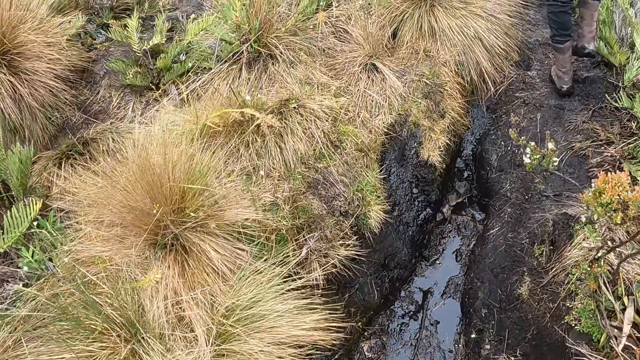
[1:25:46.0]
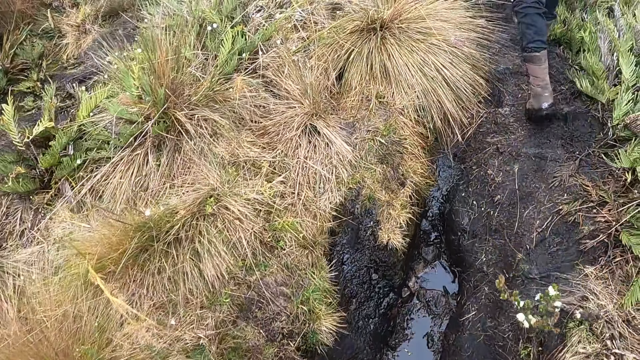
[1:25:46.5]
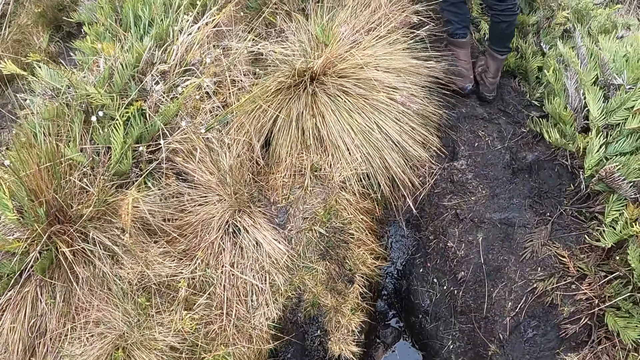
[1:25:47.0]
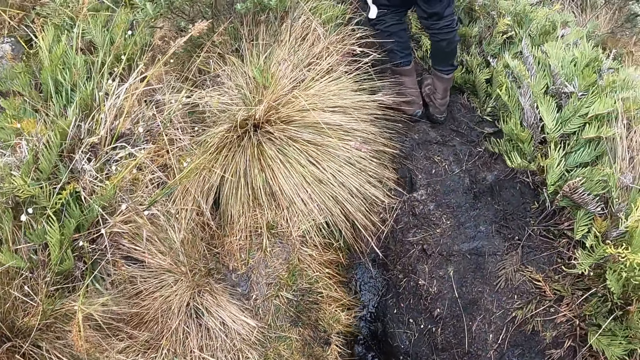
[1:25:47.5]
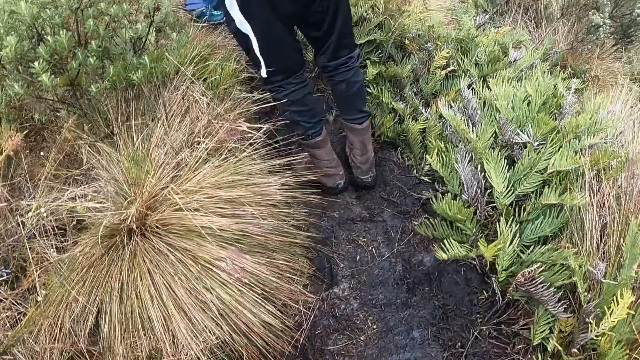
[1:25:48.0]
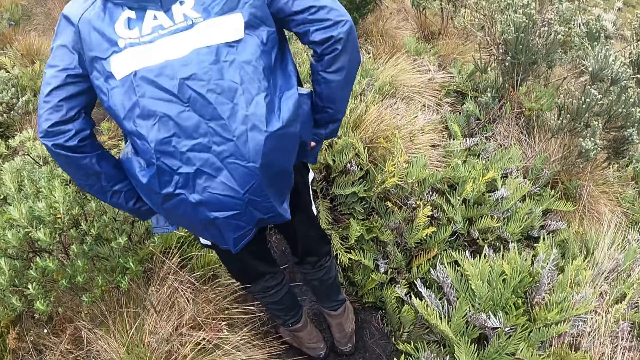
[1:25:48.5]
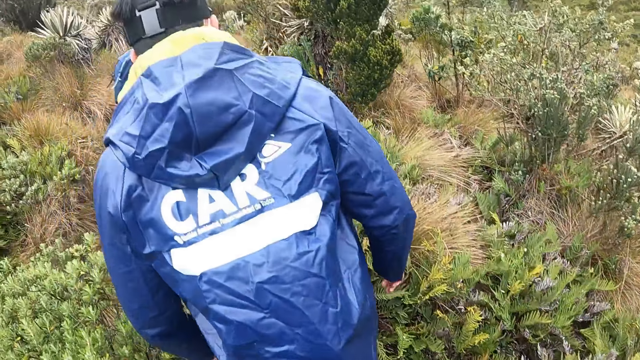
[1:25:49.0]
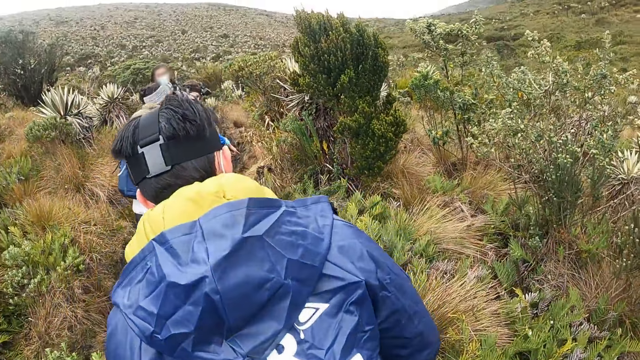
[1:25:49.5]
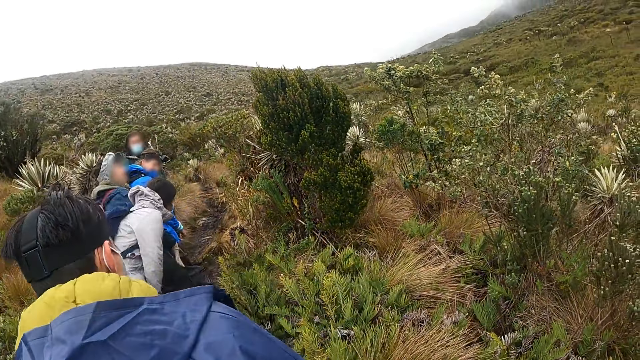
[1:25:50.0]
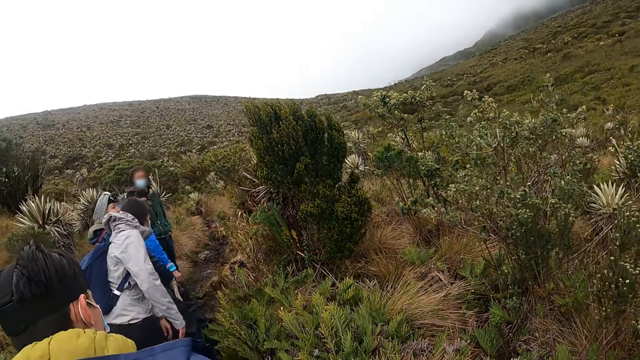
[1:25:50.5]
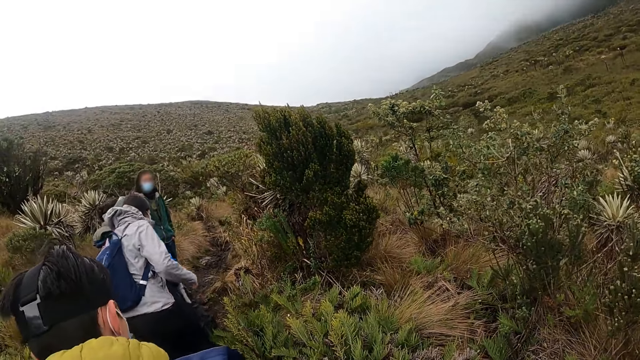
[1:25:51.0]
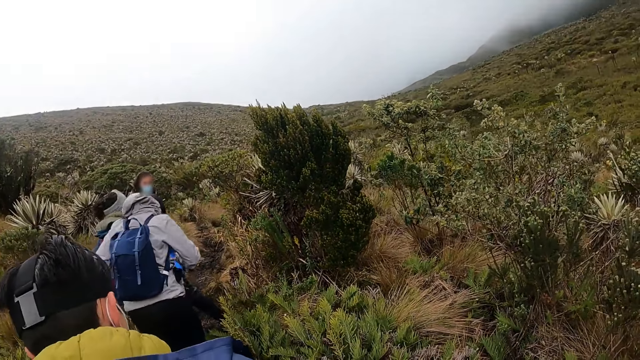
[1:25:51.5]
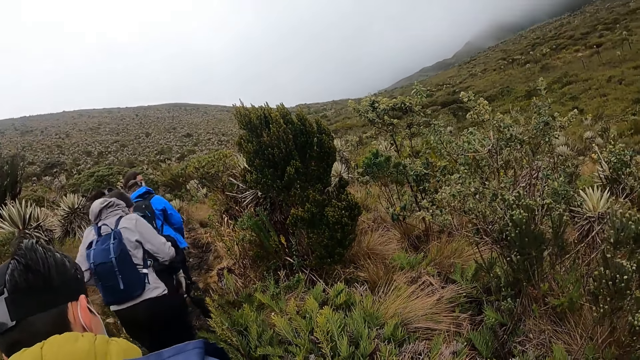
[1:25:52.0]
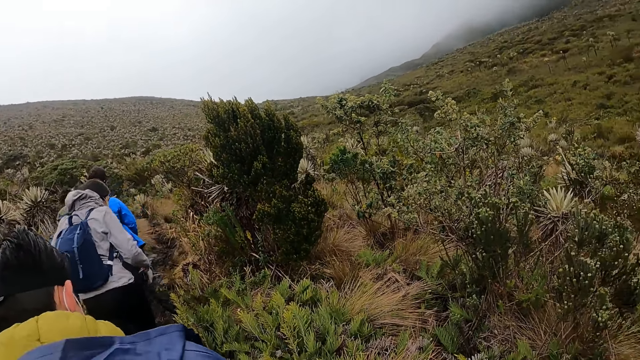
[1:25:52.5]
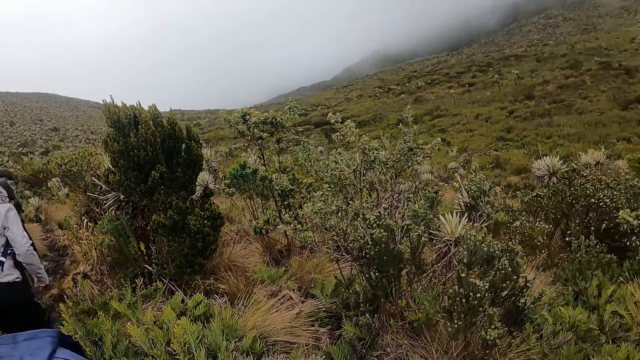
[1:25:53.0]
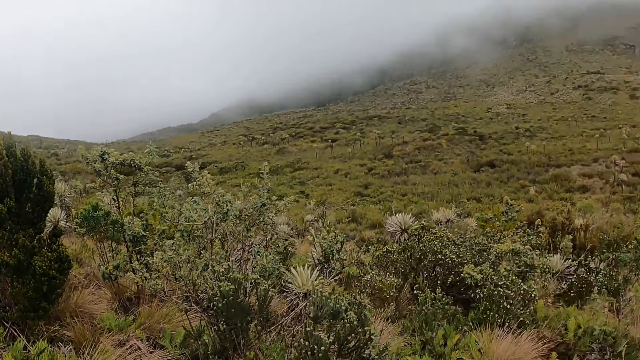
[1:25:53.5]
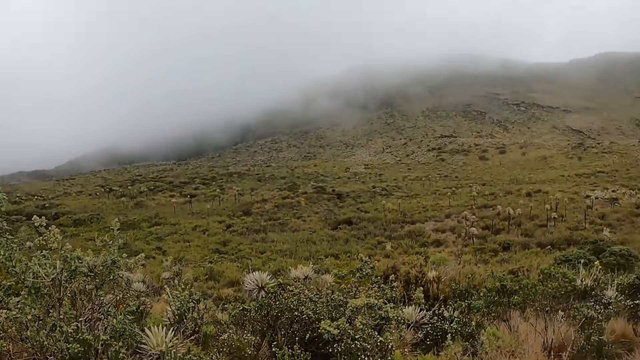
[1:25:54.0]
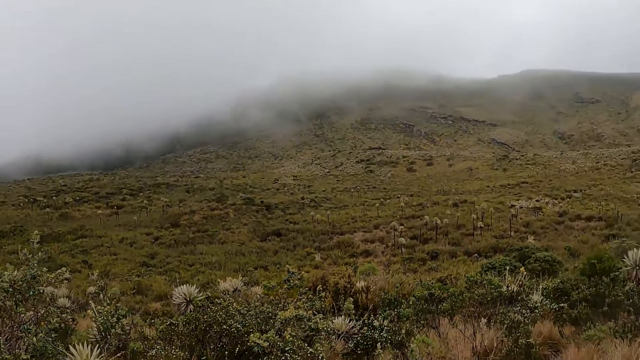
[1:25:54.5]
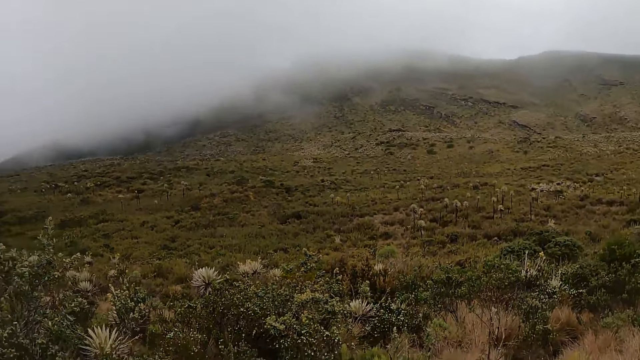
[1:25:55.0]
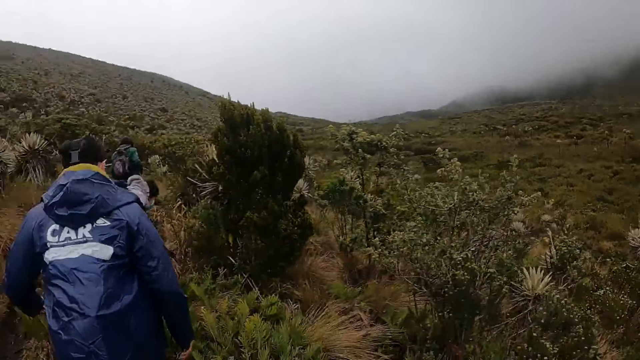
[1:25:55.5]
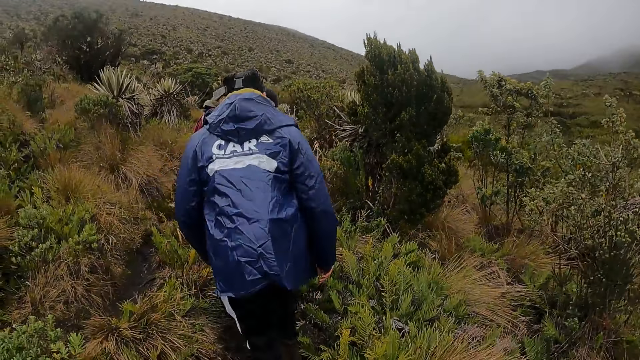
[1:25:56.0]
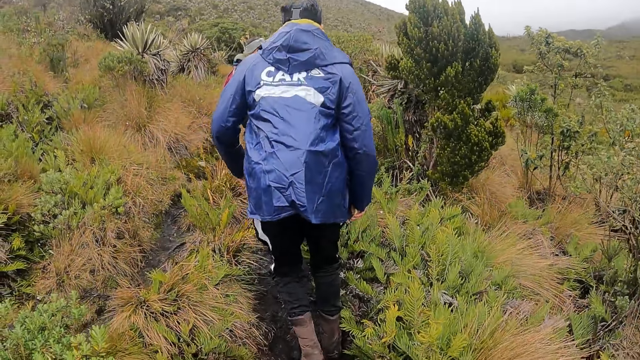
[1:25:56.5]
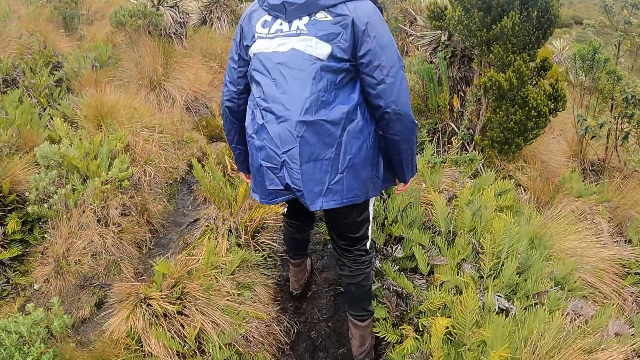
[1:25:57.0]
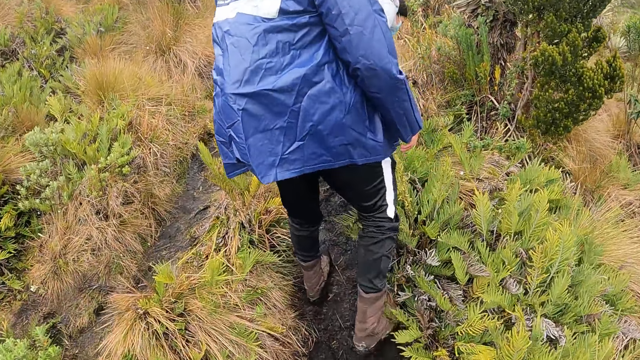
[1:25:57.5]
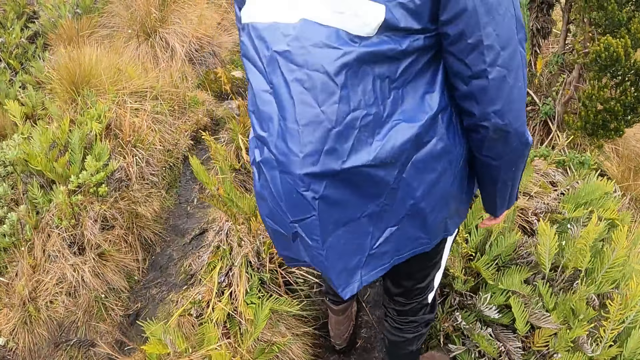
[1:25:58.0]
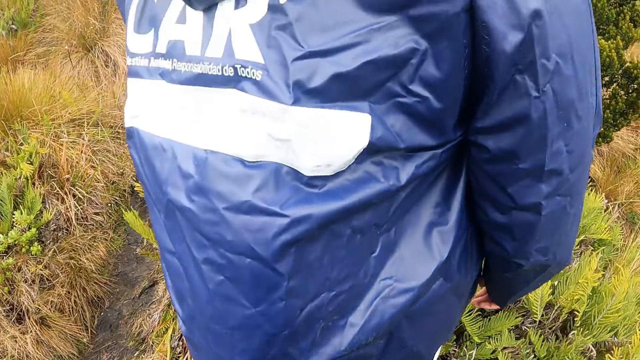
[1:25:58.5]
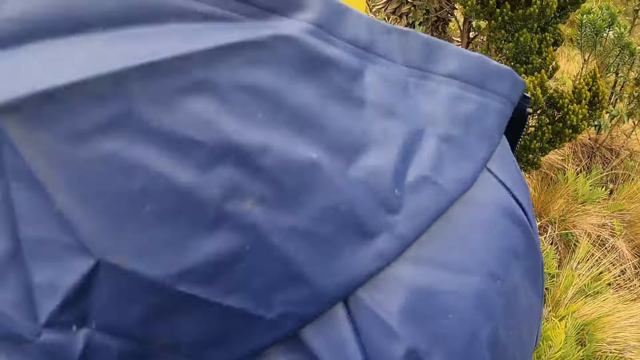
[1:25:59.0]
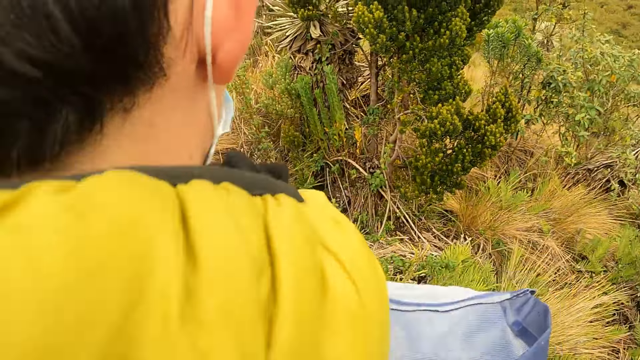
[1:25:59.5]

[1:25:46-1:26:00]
The camera wearer looks around. They walk around.

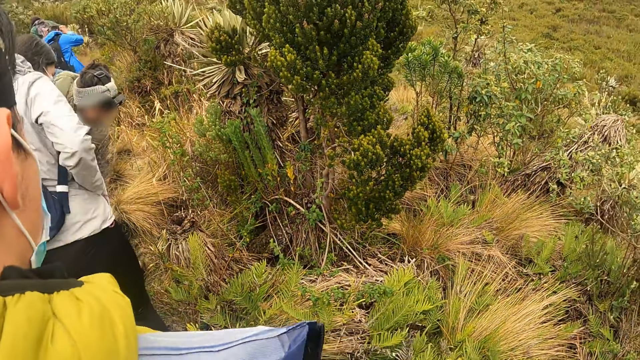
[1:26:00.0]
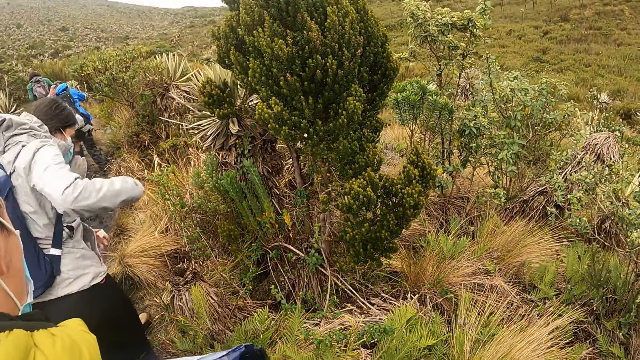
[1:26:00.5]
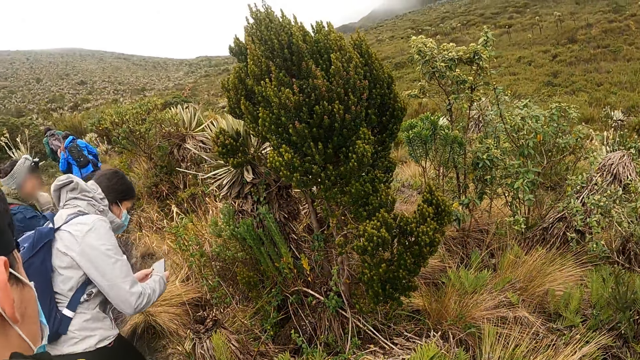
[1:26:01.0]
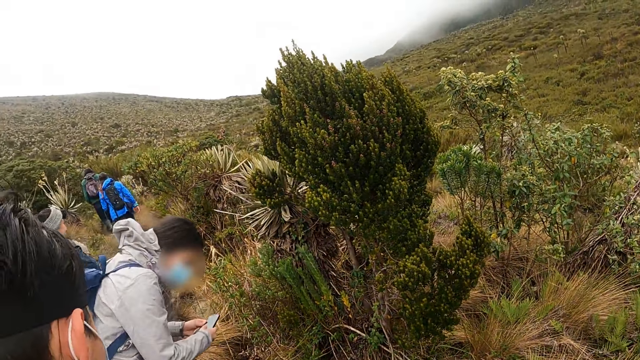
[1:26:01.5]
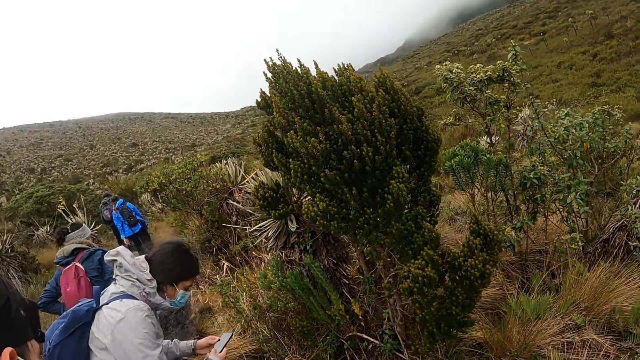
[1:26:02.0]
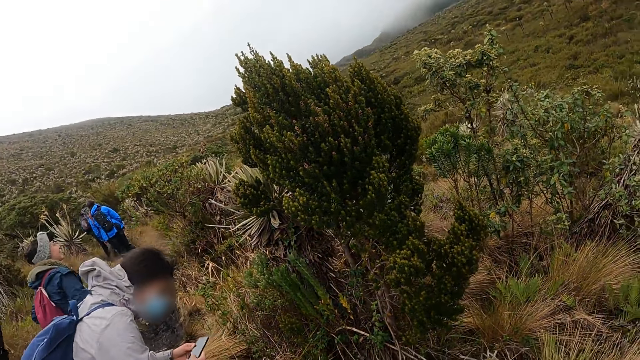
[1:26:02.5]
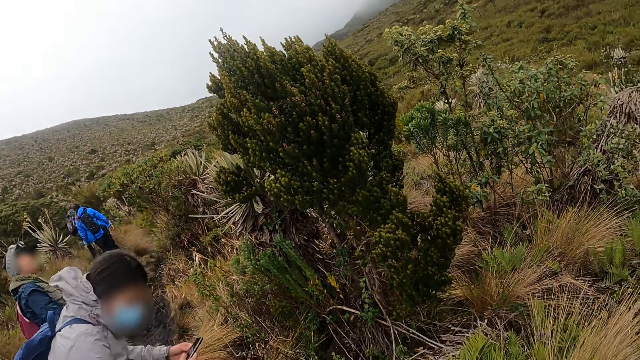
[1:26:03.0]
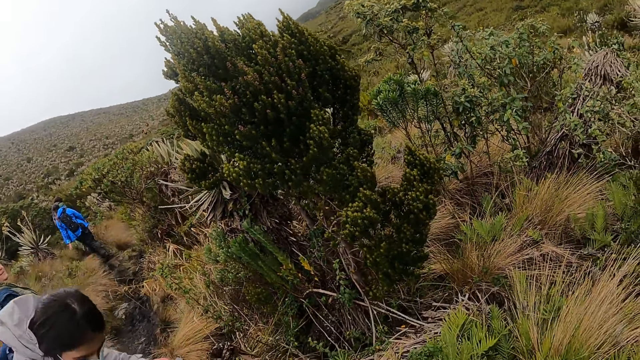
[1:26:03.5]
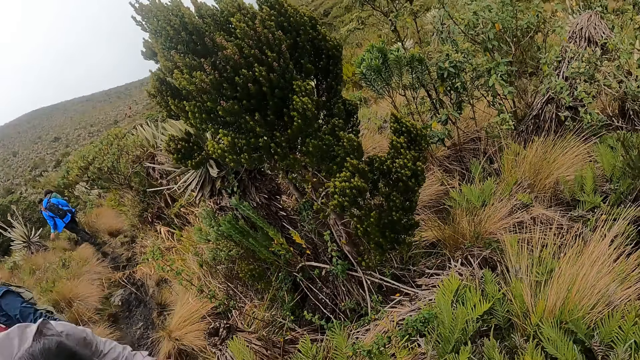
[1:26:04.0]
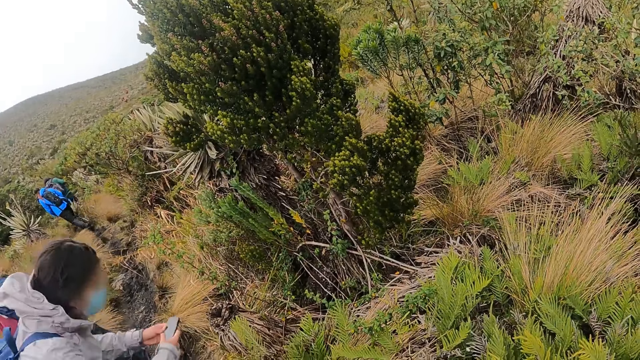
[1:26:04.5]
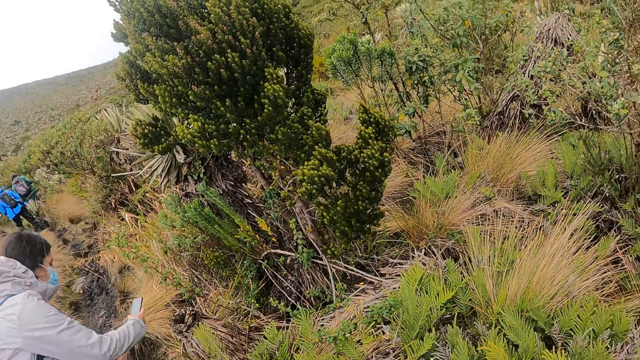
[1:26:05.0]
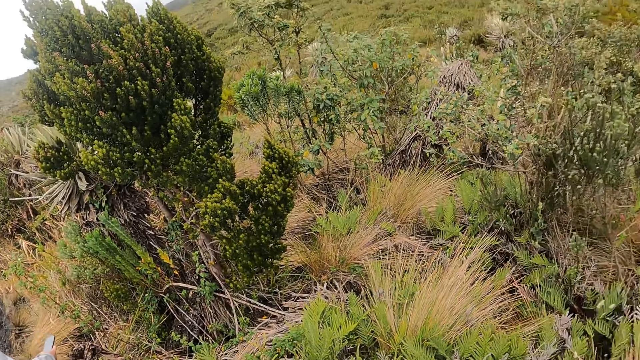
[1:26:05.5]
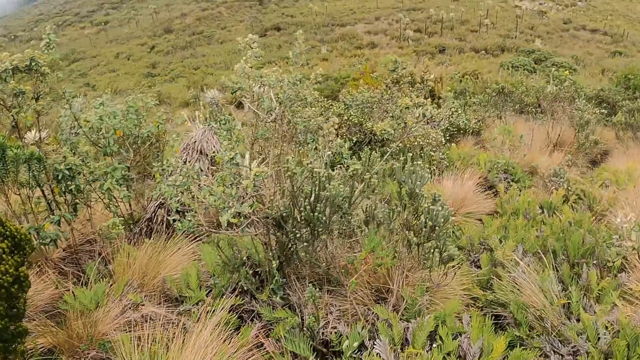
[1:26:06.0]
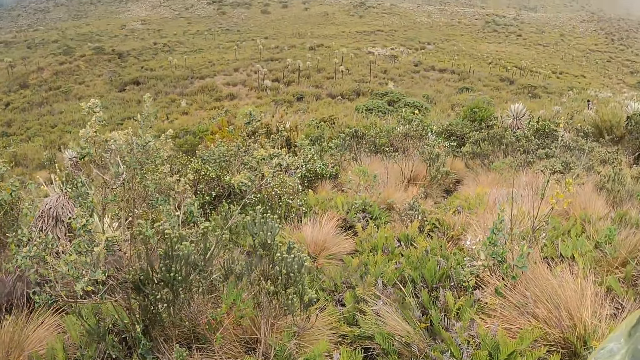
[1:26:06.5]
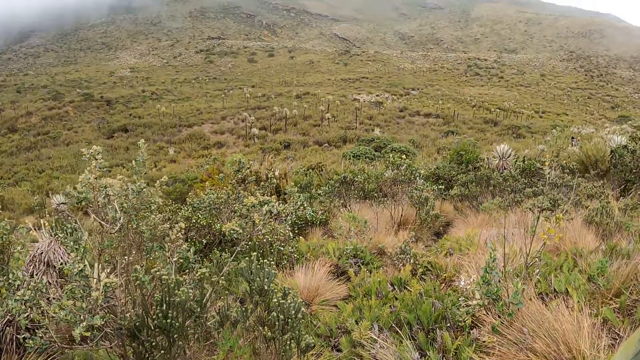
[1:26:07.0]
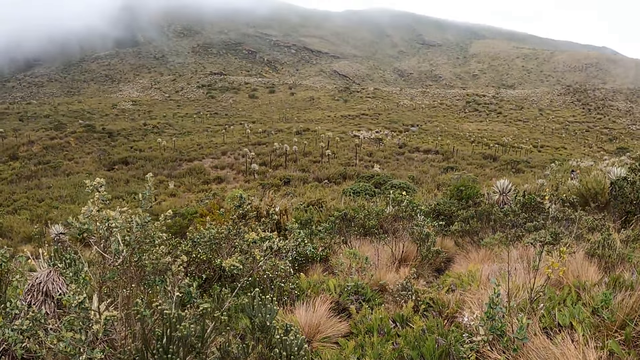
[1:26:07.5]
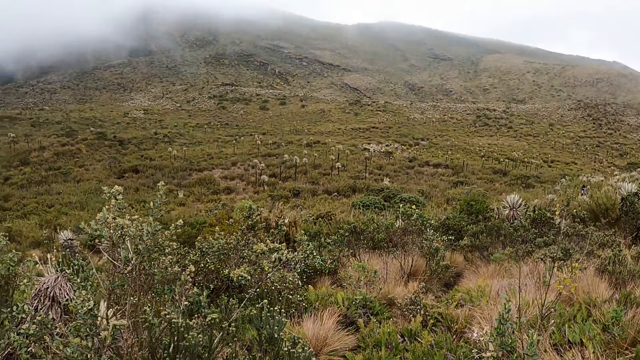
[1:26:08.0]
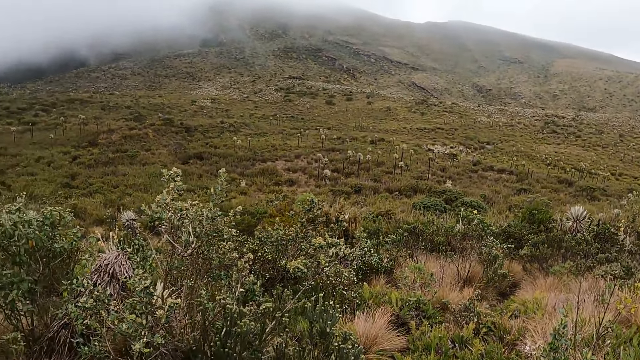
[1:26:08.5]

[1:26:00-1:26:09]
The camera wearer looks around.
